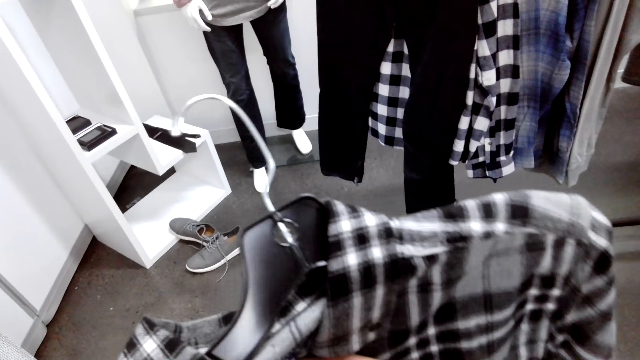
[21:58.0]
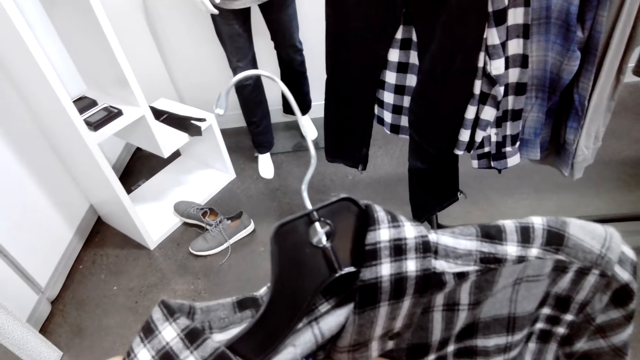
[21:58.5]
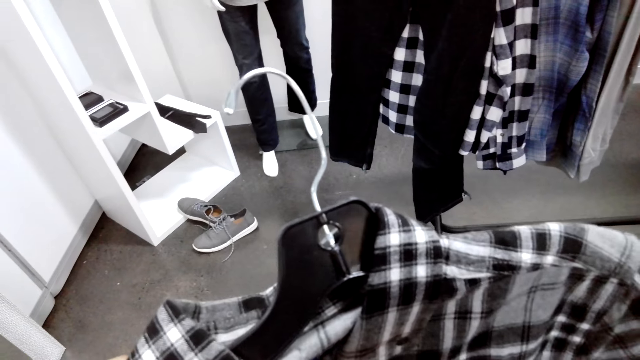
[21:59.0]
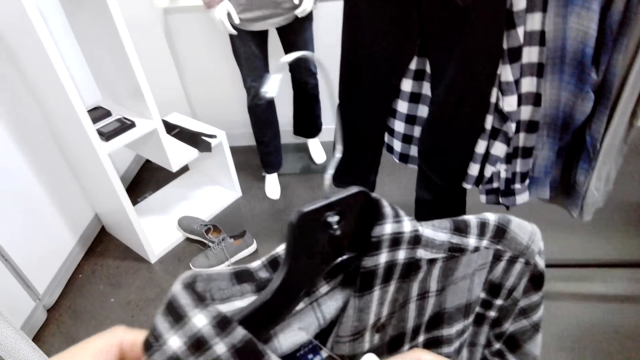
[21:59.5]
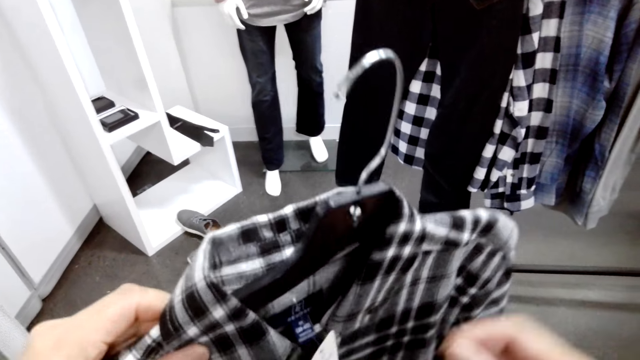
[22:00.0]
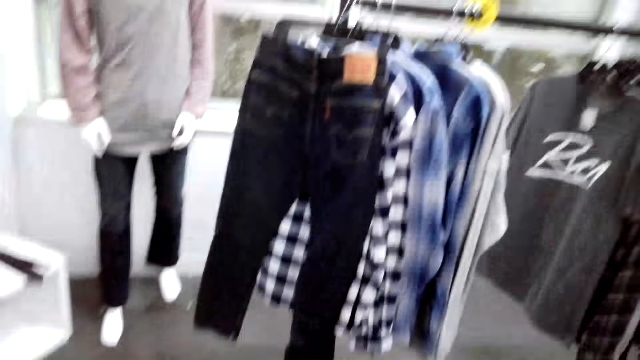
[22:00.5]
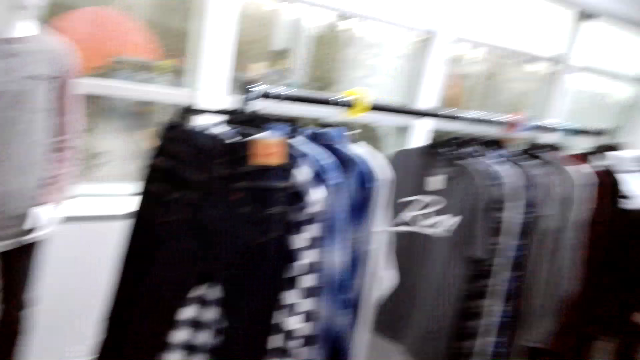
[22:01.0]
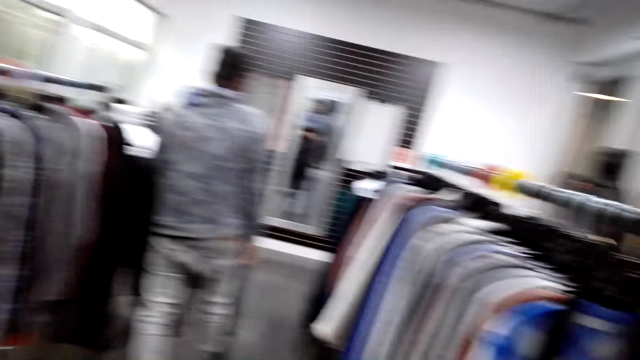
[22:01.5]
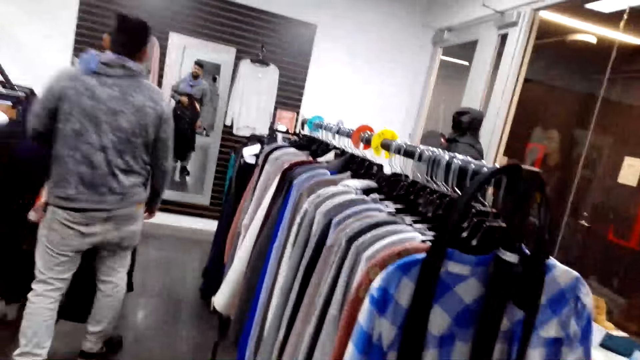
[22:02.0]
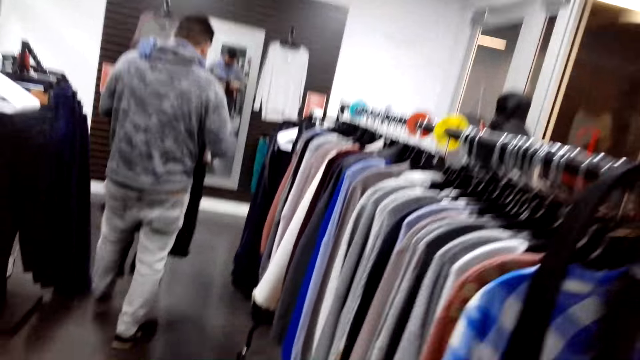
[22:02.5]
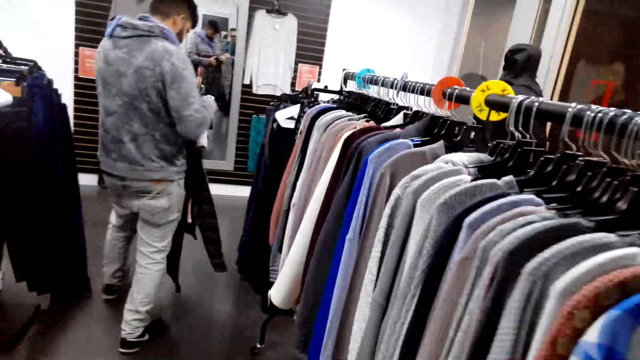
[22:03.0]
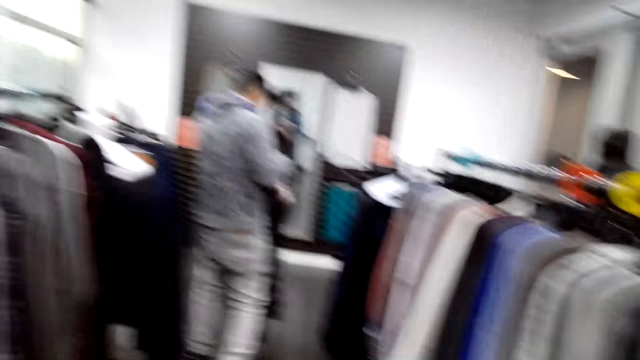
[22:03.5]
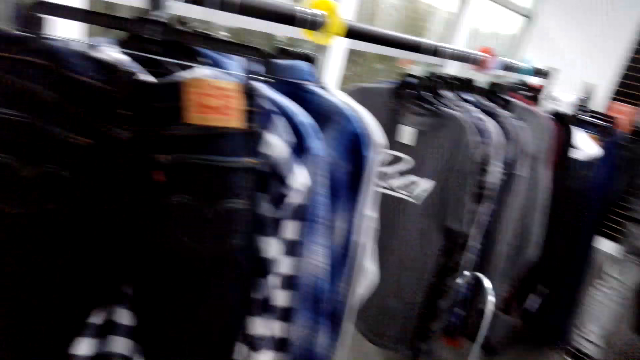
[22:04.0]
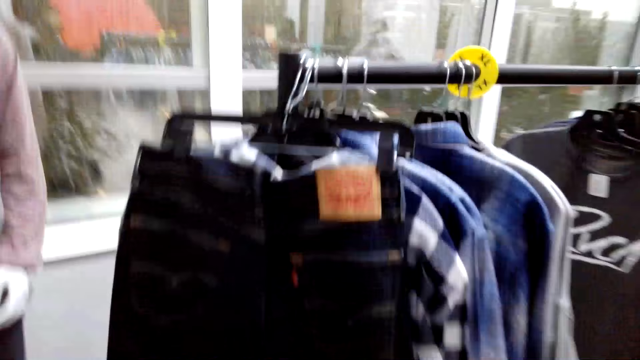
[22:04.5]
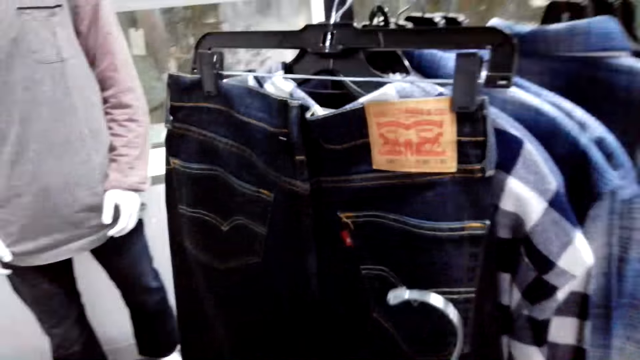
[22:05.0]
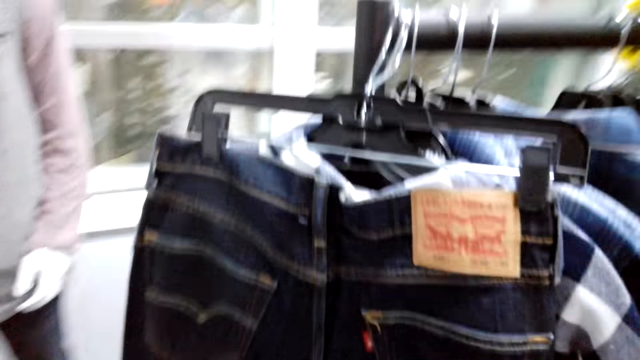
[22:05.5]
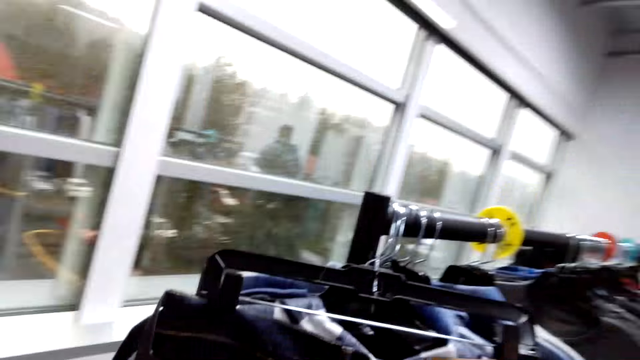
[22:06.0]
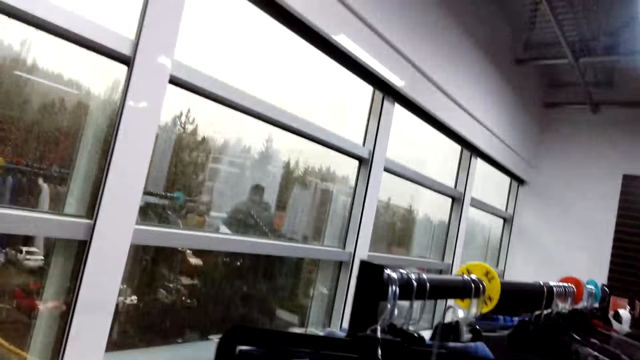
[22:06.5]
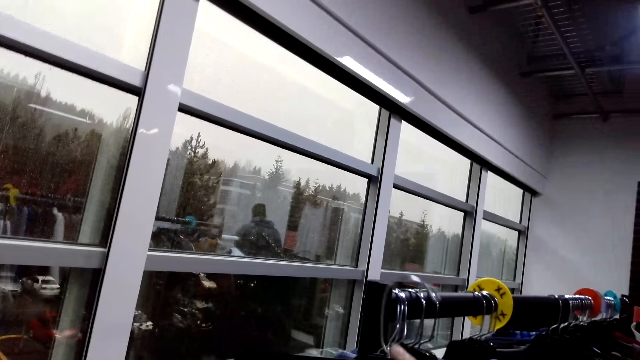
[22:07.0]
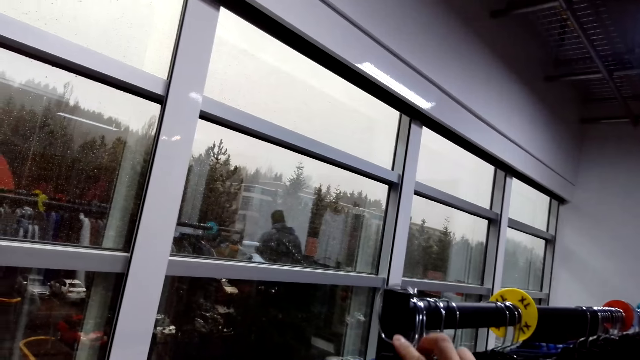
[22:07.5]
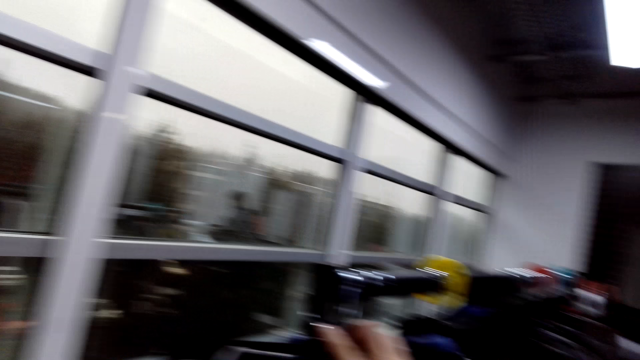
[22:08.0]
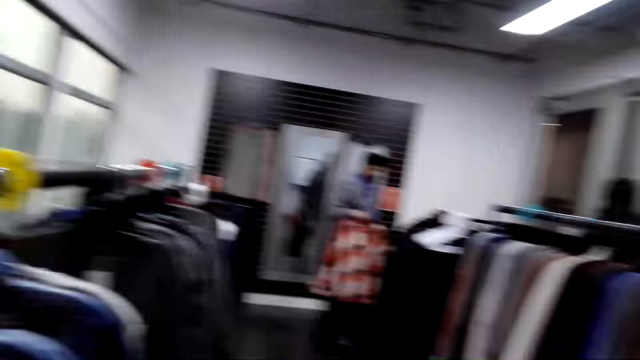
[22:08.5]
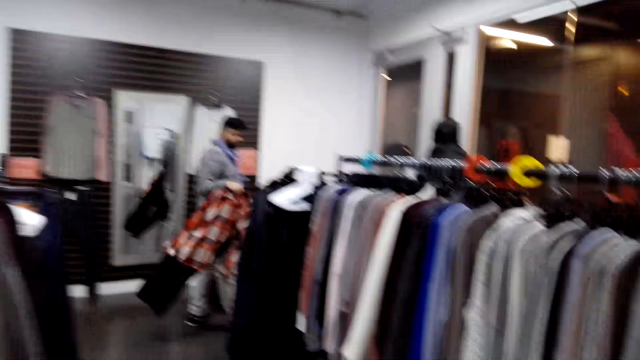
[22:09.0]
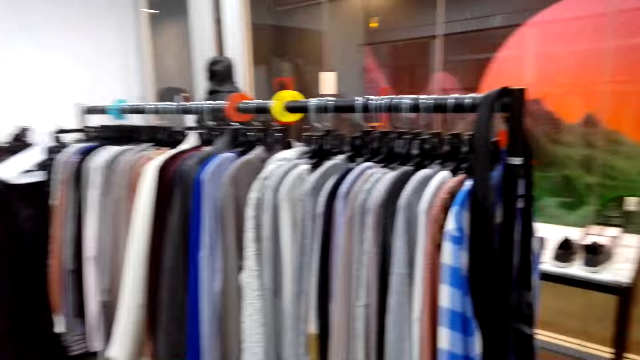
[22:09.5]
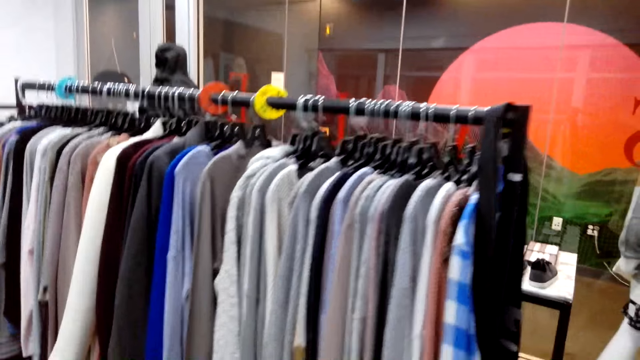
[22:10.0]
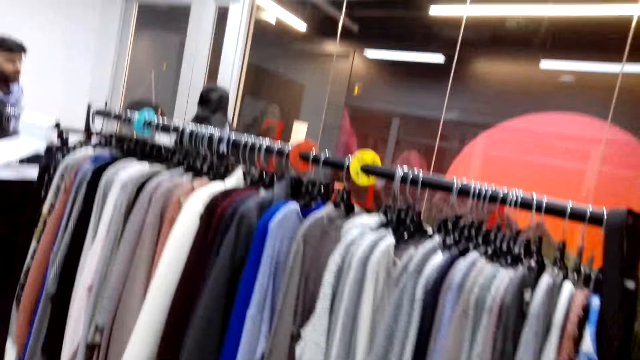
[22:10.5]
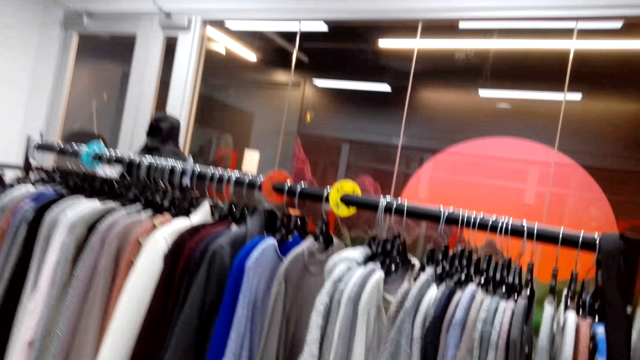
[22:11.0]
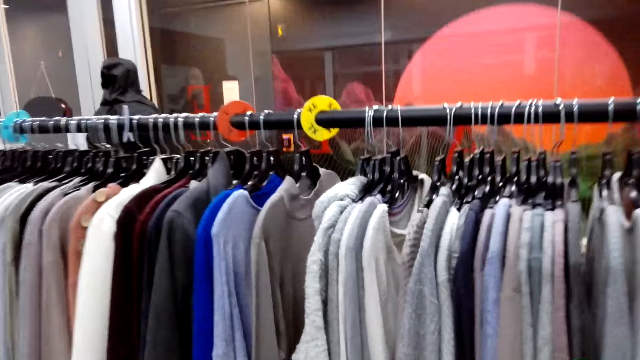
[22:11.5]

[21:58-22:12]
The camera wearer hooks the shirt on the hanging rod.

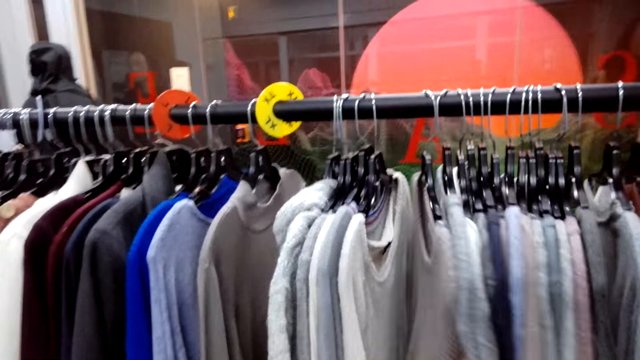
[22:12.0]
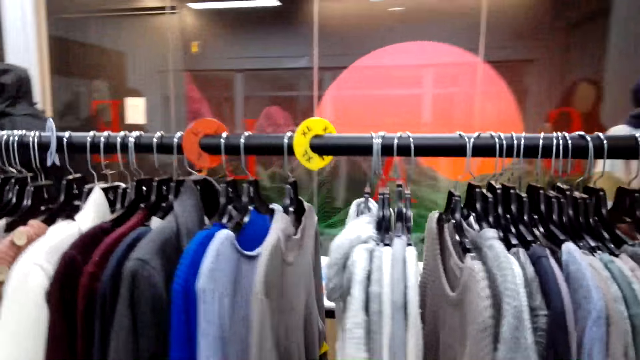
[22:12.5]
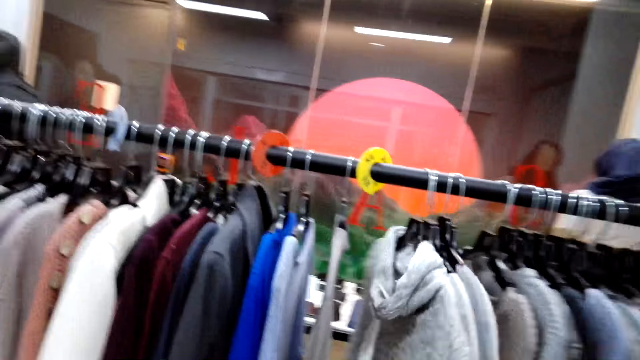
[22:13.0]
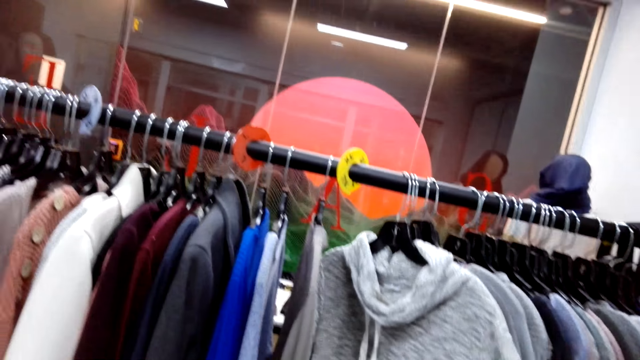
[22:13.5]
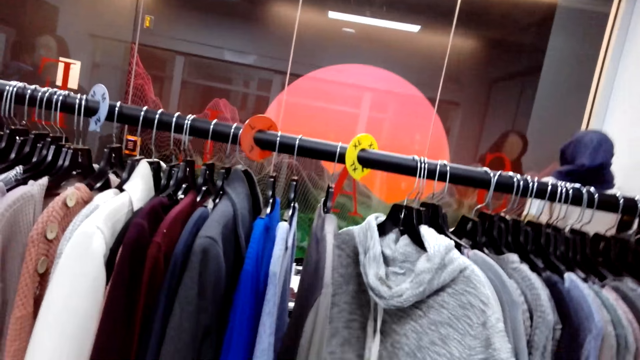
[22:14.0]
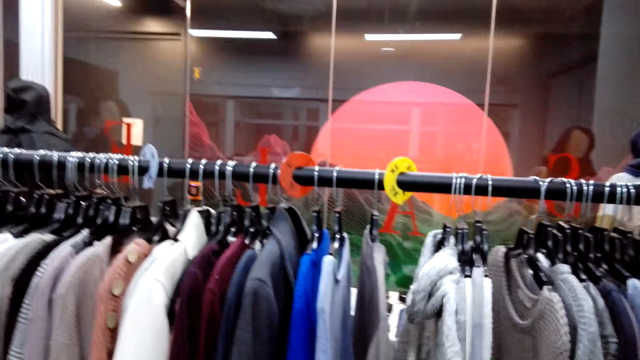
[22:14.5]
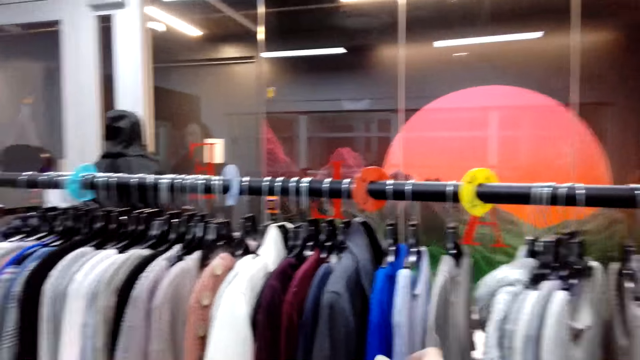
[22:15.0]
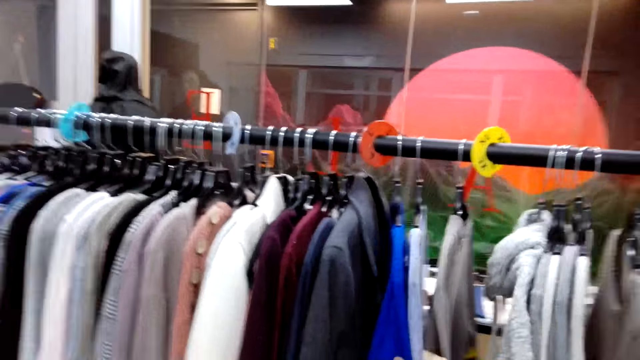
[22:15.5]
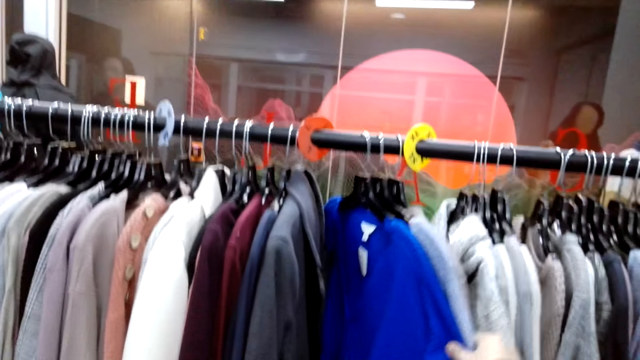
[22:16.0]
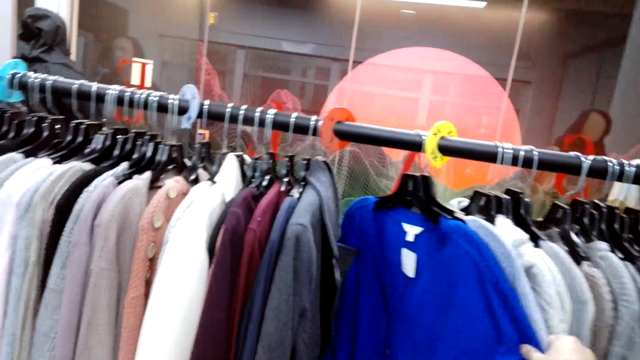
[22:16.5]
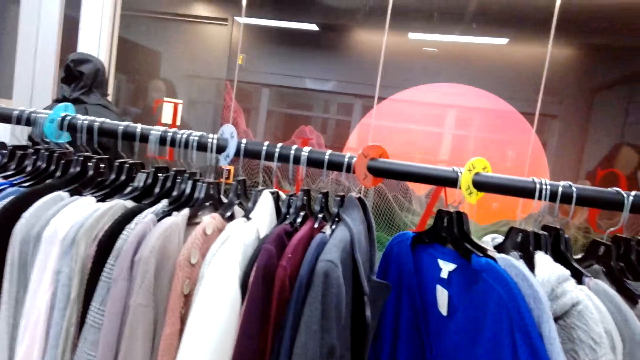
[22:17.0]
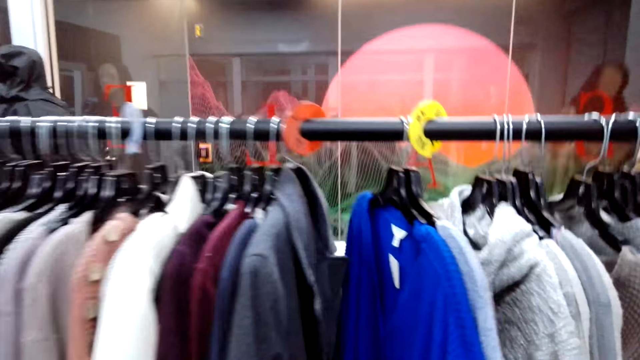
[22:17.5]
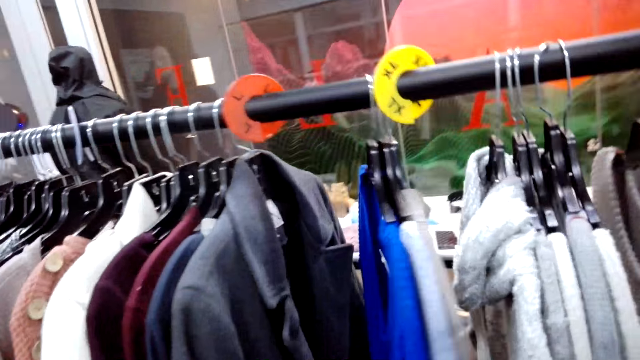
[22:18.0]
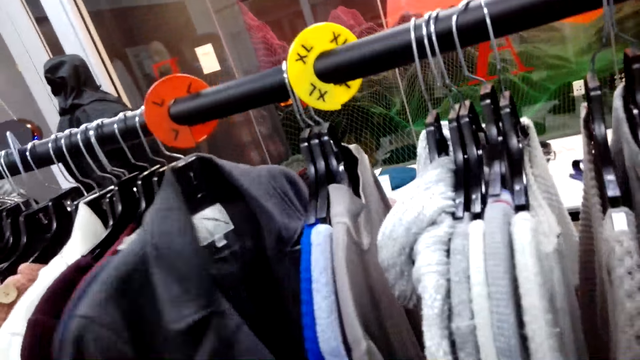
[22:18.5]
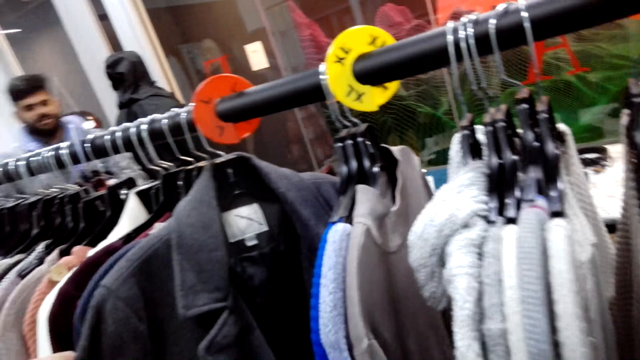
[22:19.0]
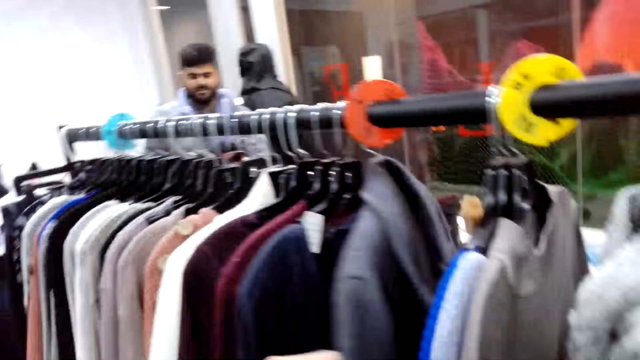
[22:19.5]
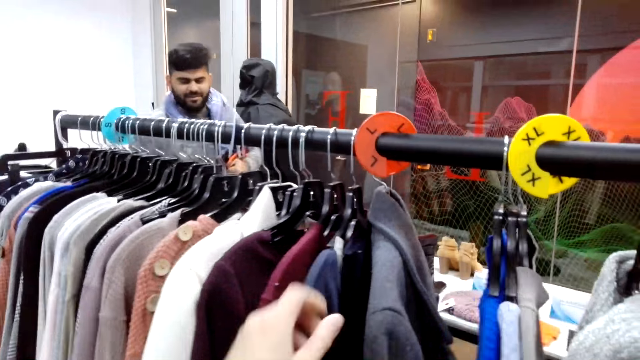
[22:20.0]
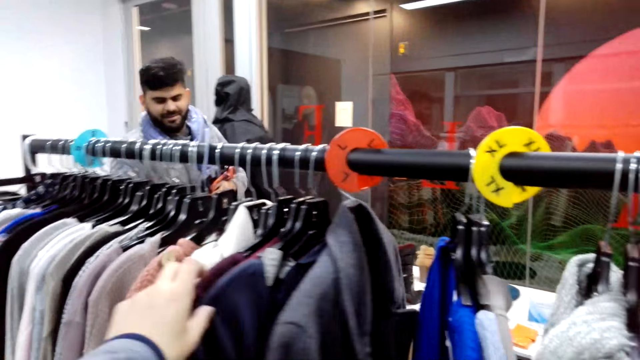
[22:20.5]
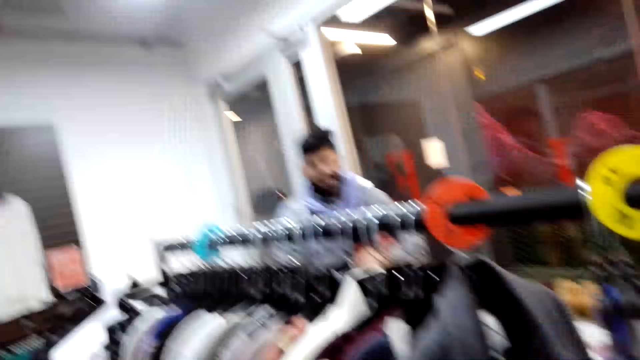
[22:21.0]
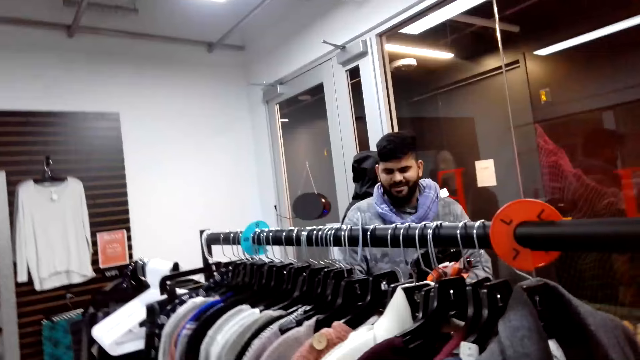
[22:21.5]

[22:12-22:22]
The camera wearer checks clothes on the hanging rod. They touch the clothes on the hanging rod.
